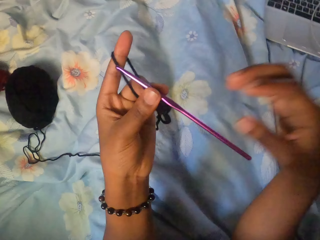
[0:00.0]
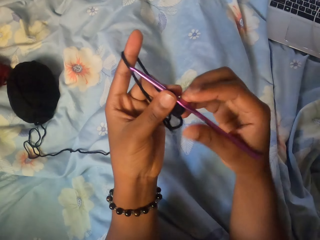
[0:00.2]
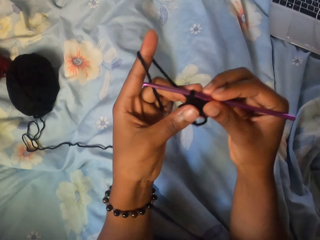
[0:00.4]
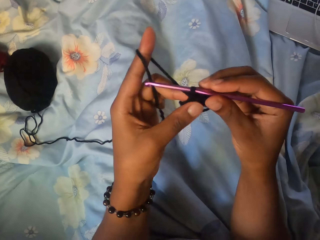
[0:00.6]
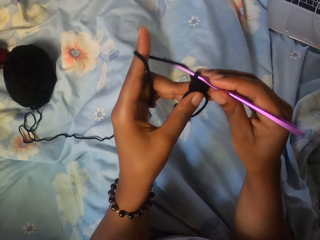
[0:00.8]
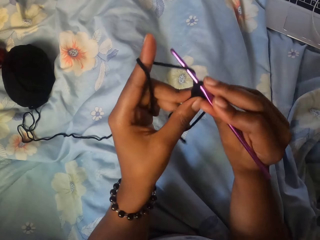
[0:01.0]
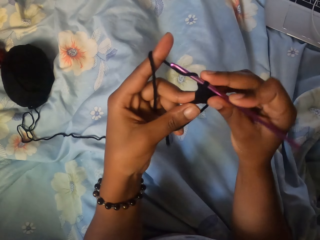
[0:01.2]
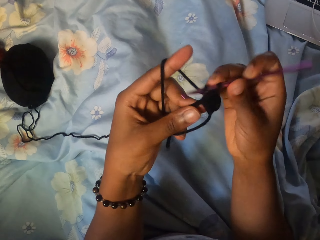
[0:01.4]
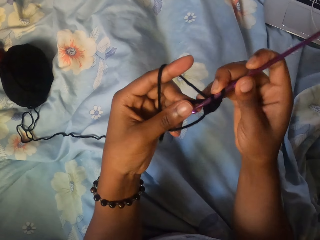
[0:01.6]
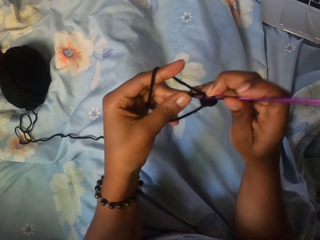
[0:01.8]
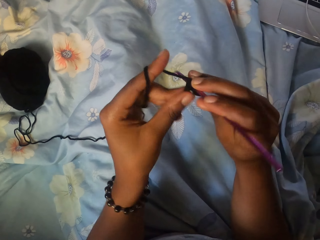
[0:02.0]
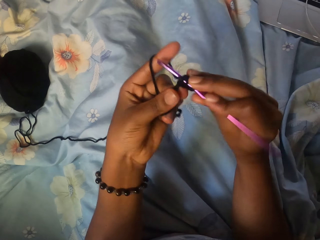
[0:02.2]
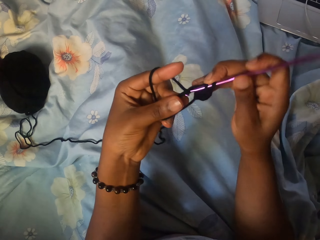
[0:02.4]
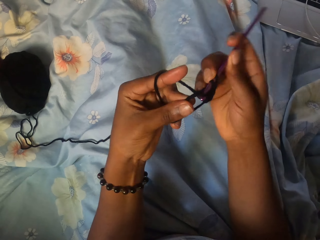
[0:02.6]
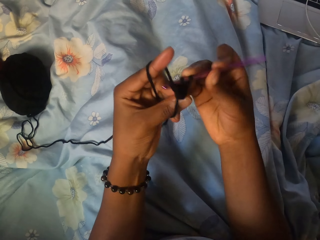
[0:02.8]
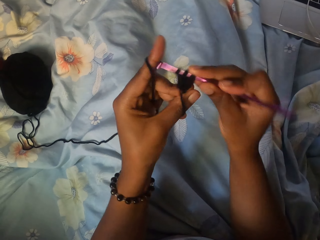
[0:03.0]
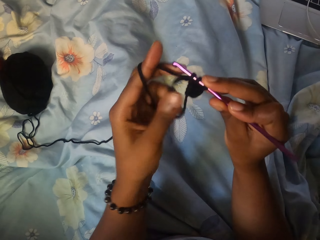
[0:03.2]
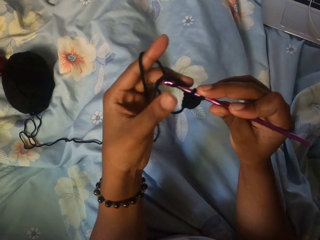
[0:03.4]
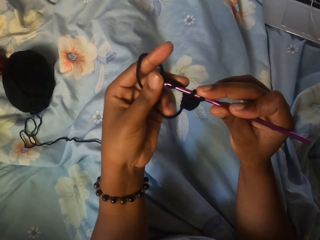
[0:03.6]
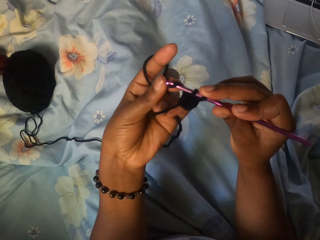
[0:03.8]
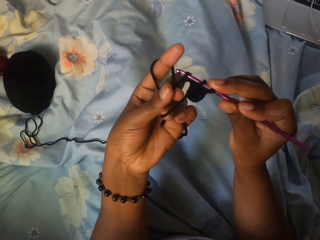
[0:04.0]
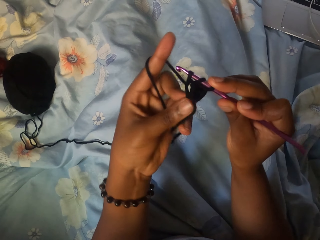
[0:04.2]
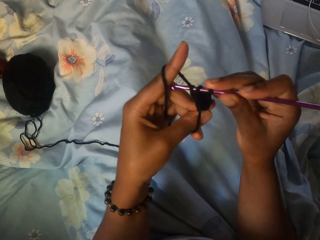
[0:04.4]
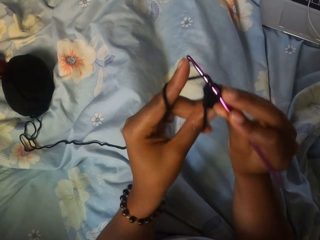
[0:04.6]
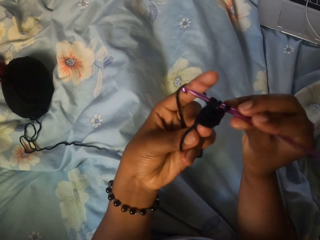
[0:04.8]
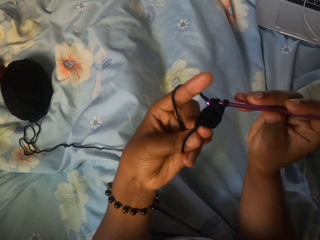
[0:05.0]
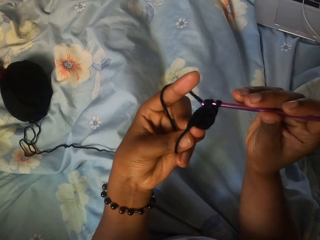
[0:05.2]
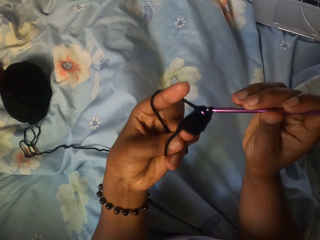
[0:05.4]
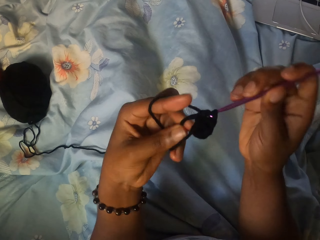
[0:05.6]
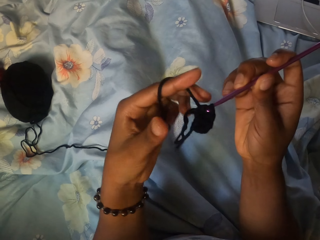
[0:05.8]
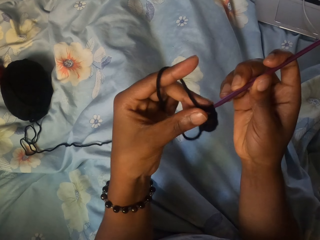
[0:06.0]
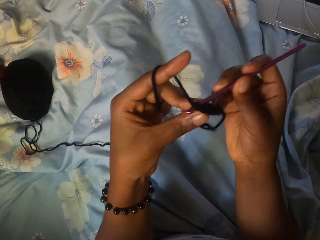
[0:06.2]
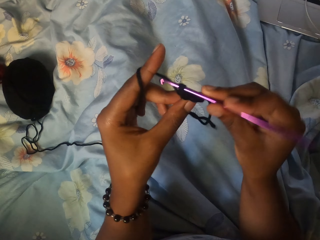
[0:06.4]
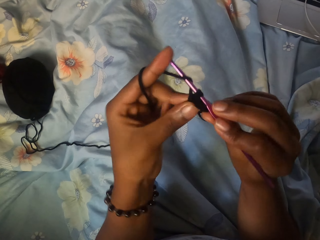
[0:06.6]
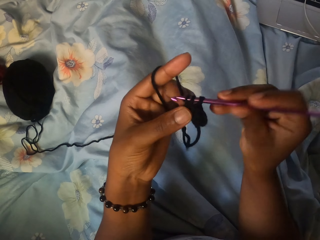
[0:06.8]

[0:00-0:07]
The camera wearer crochets using a crochet hook and a skein of wool with both hands.

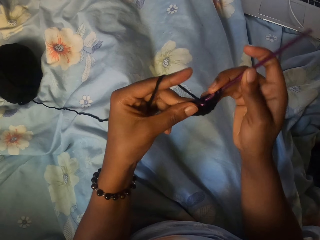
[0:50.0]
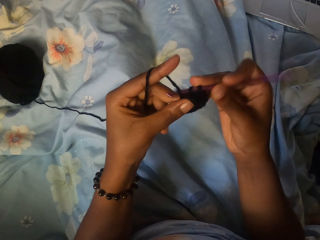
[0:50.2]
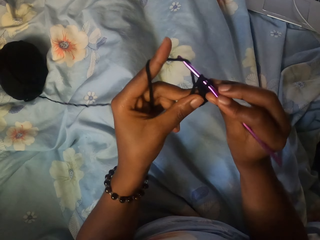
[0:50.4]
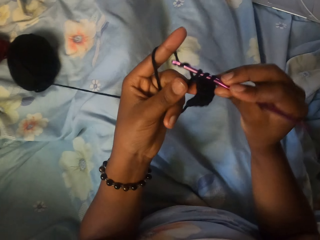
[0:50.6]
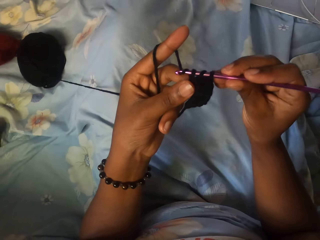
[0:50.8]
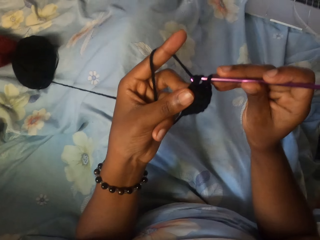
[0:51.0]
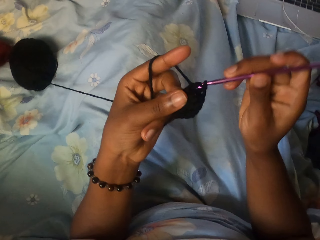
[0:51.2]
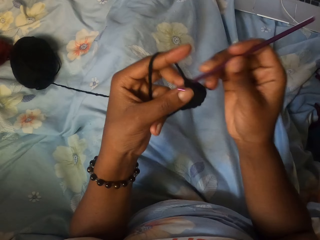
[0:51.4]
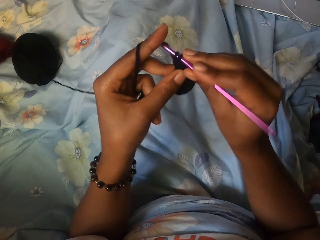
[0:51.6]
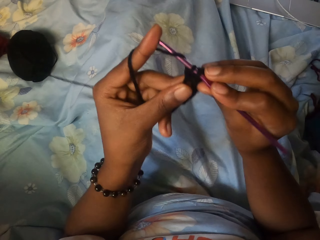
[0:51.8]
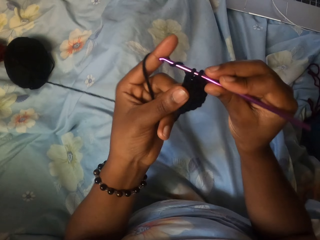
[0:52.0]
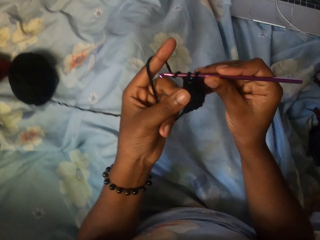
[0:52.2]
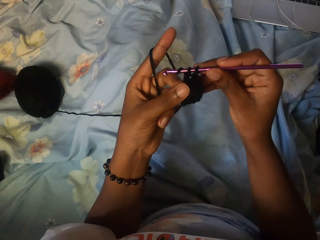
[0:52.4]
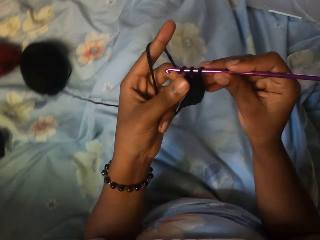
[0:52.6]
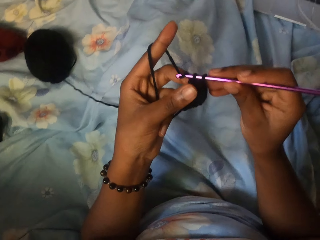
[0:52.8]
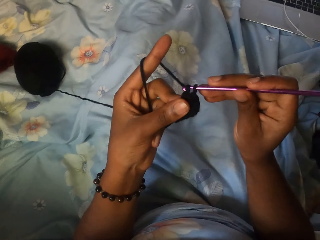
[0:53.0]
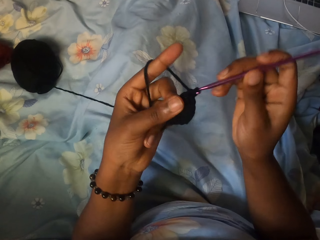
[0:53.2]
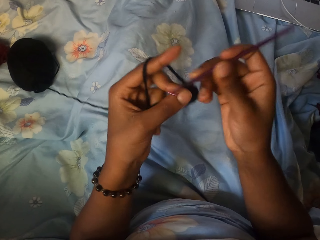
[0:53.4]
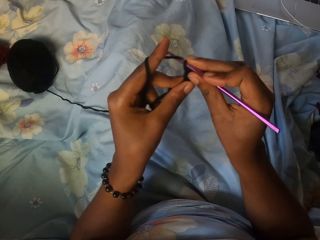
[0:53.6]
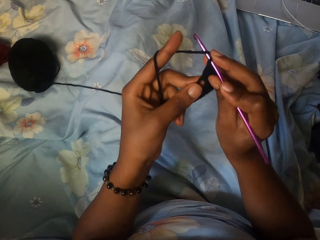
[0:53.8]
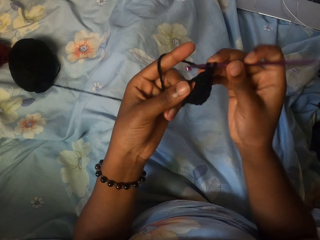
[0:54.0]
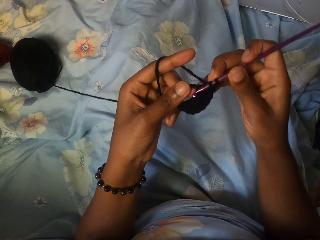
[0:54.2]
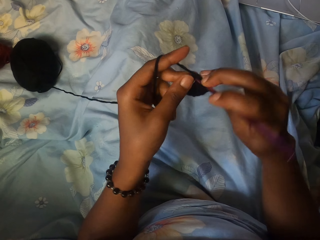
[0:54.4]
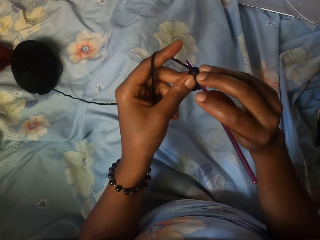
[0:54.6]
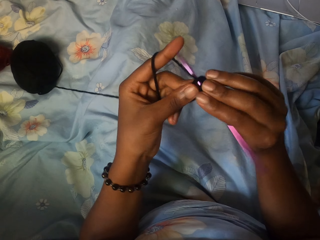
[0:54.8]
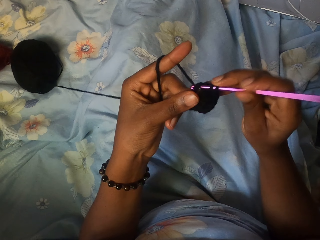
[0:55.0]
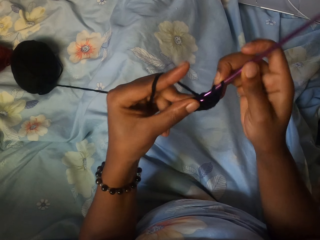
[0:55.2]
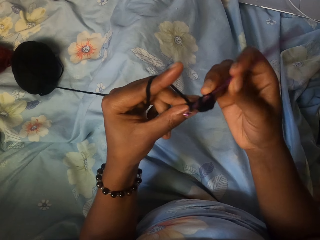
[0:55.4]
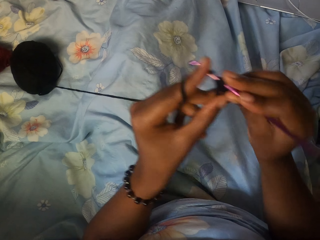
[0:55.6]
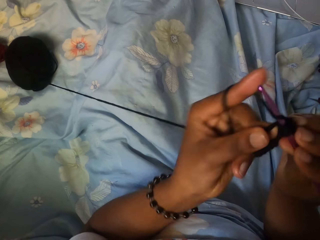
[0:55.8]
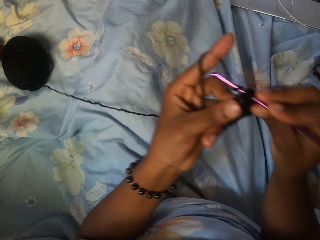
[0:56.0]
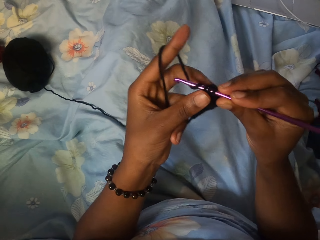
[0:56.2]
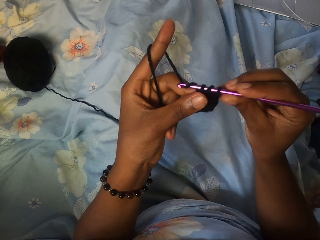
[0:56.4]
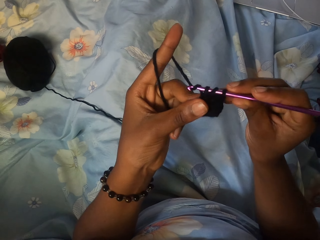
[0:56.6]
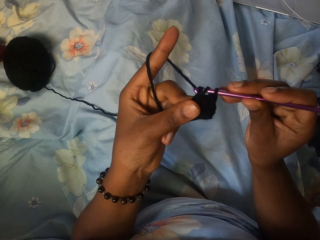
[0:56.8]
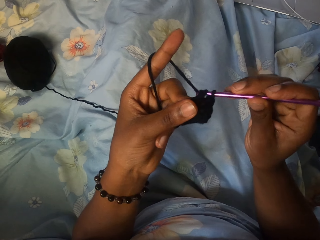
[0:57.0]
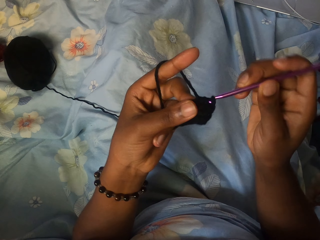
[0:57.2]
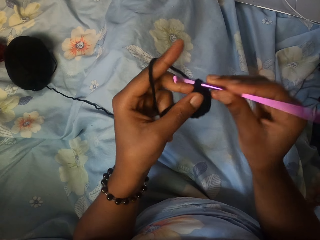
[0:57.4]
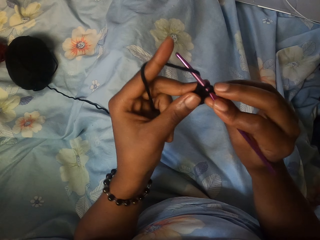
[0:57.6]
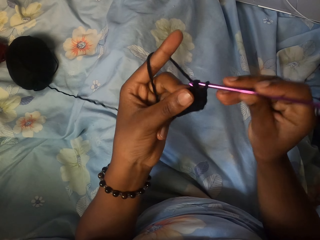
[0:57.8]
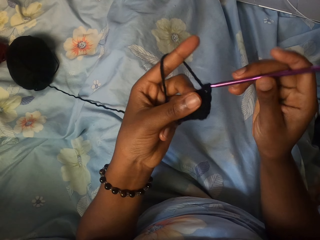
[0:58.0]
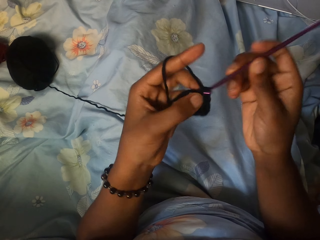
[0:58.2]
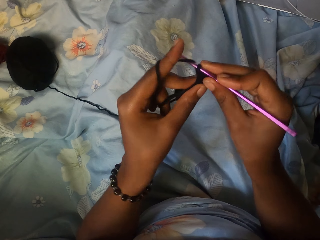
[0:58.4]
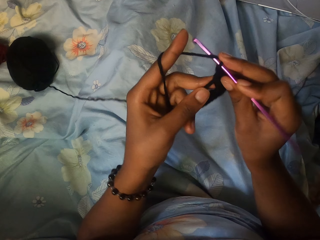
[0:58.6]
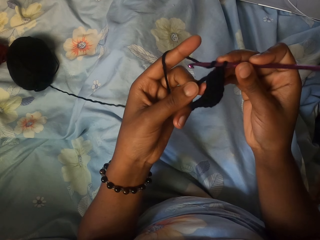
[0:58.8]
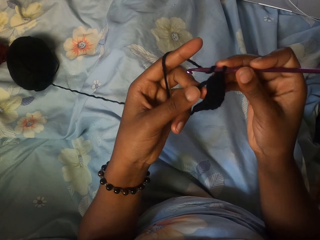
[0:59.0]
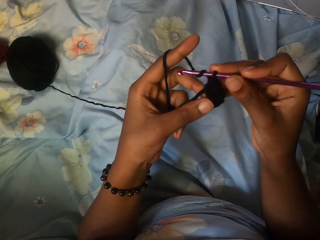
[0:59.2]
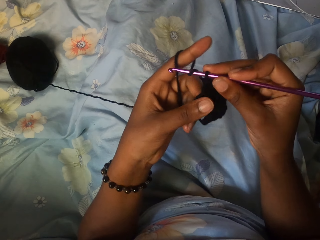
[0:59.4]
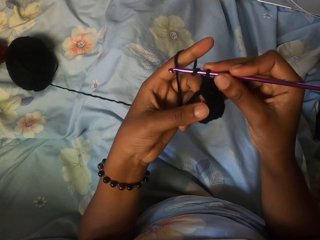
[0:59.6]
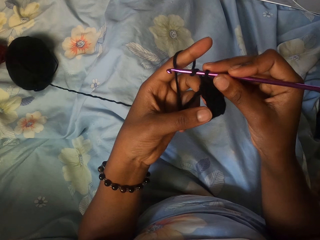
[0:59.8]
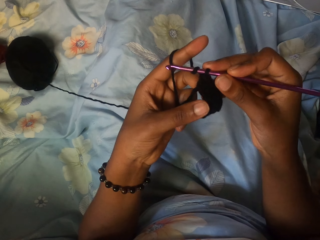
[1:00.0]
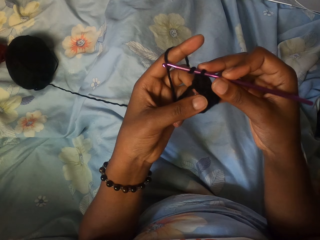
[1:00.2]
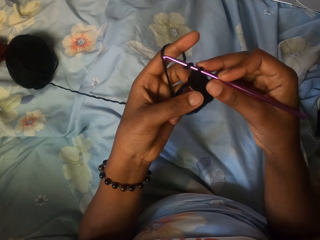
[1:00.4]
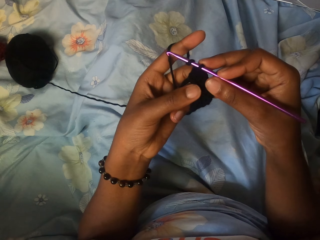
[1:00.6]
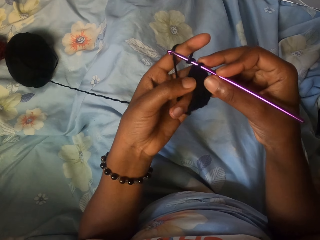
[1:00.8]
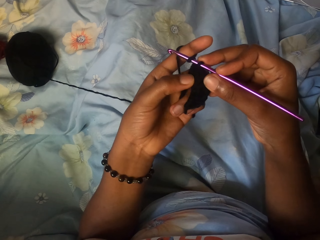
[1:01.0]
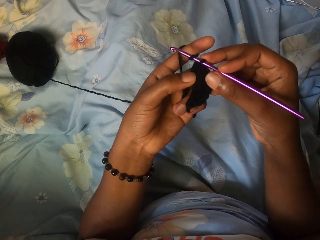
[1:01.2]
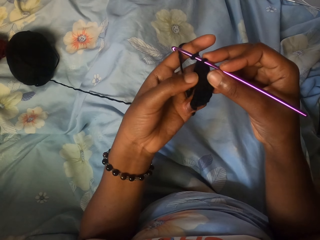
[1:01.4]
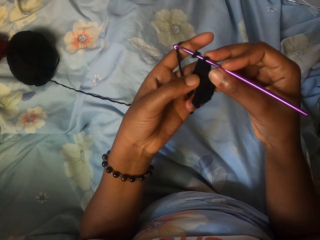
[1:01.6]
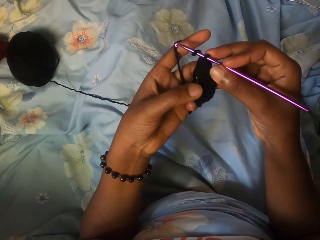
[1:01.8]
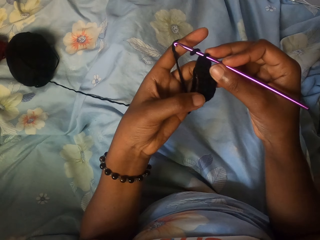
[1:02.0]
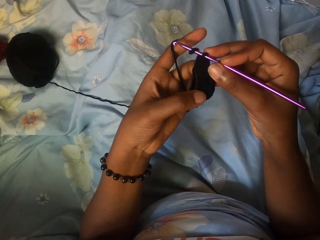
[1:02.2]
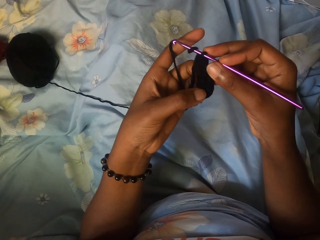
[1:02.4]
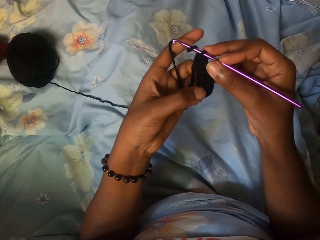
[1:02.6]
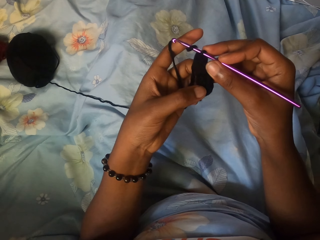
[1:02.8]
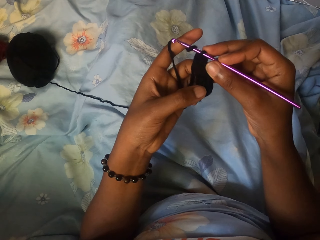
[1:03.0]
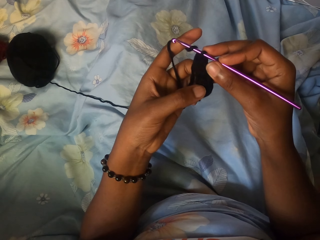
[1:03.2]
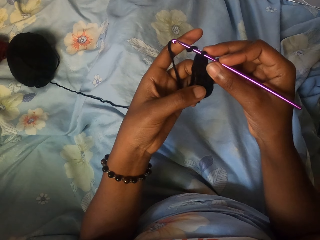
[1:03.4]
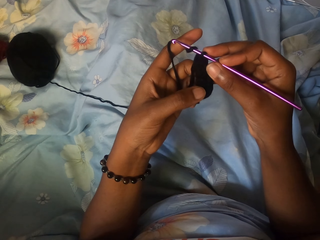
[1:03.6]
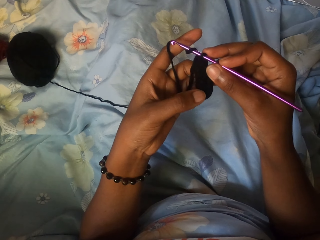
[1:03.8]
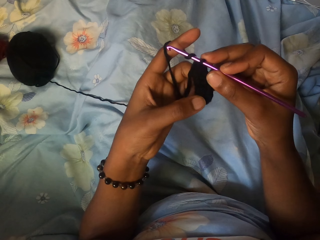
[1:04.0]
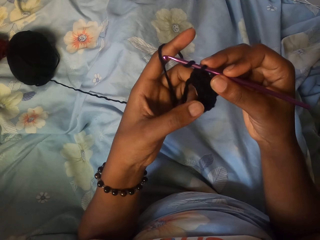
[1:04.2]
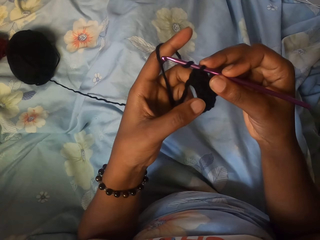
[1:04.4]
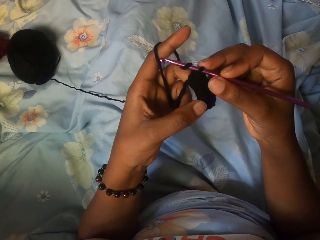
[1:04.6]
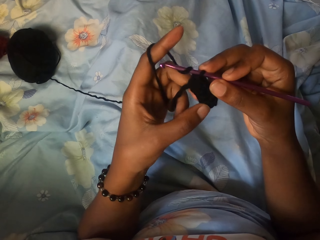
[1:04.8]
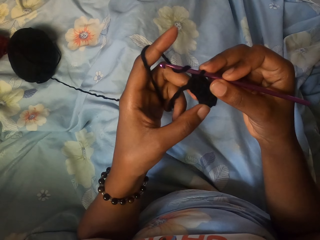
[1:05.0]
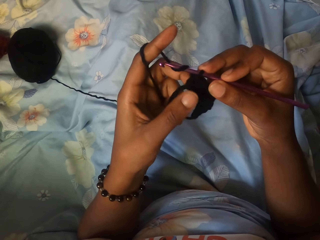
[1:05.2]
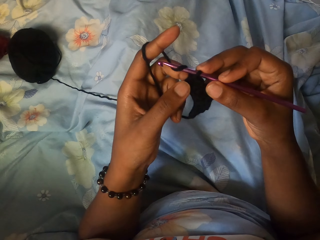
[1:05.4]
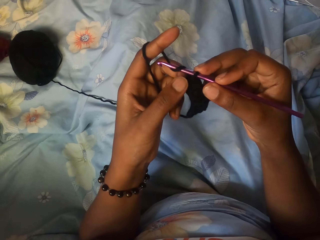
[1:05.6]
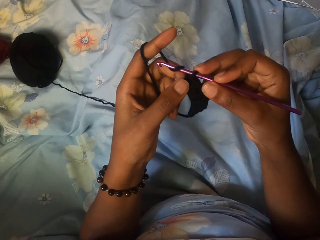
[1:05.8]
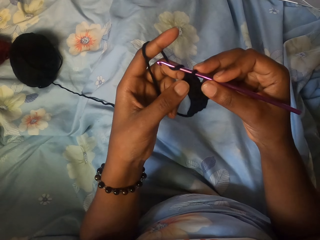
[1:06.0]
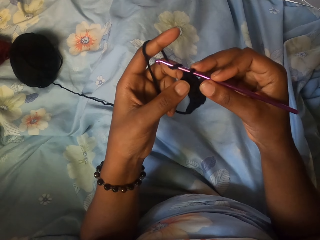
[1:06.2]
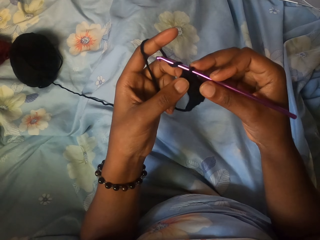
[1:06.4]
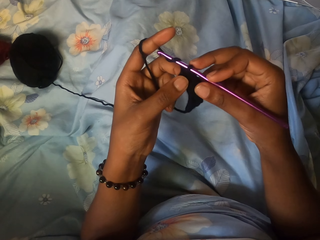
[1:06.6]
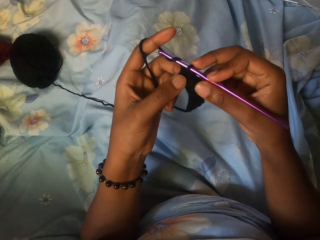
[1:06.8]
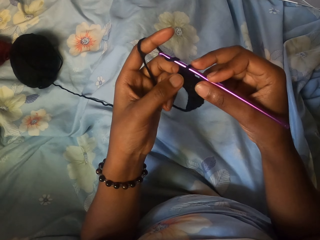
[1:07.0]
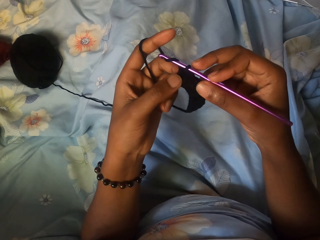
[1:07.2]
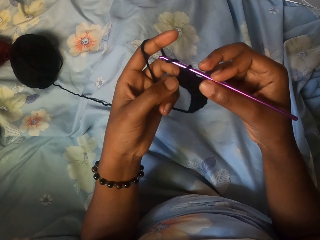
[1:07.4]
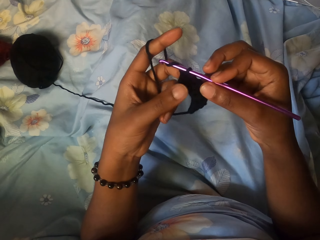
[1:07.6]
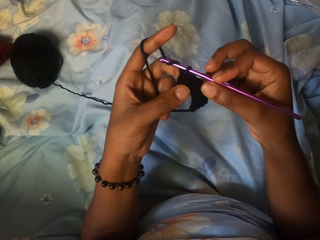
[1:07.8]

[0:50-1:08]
The camera wearer adjusts her leg under the bedsheet. She holds the crochet.
